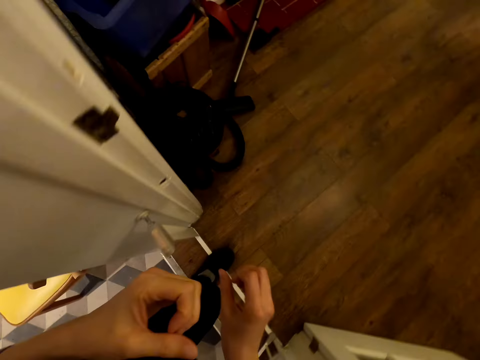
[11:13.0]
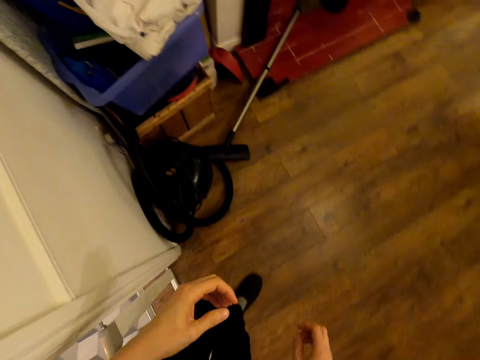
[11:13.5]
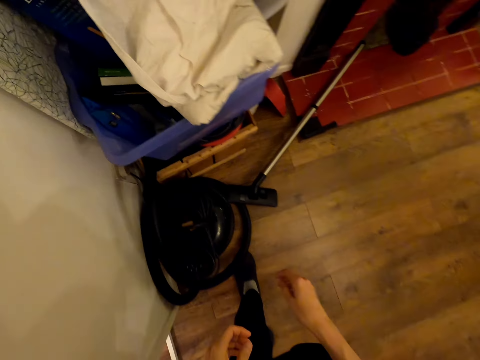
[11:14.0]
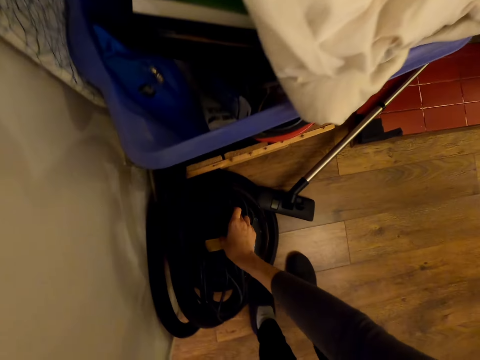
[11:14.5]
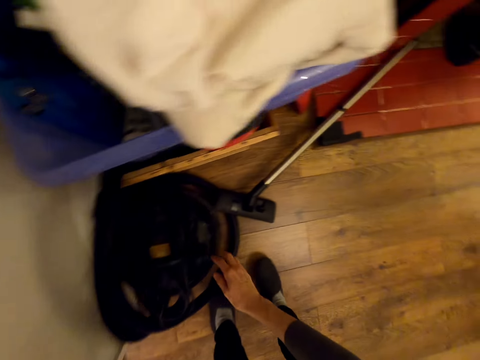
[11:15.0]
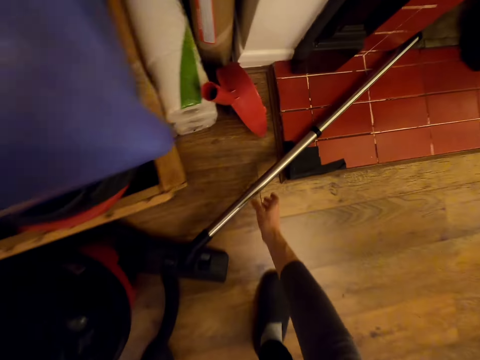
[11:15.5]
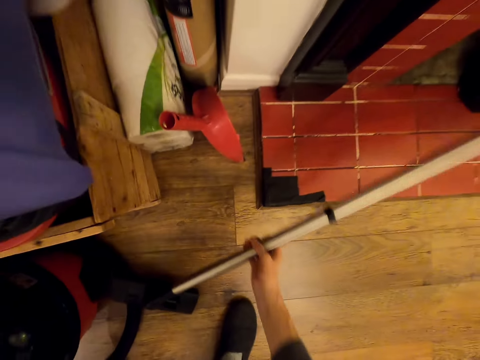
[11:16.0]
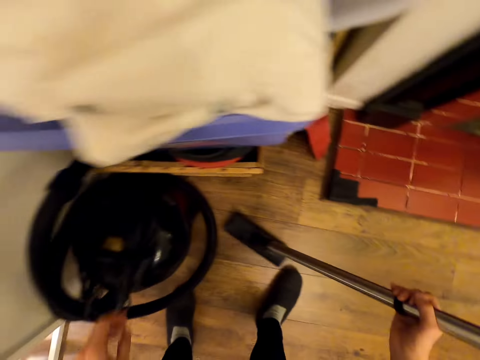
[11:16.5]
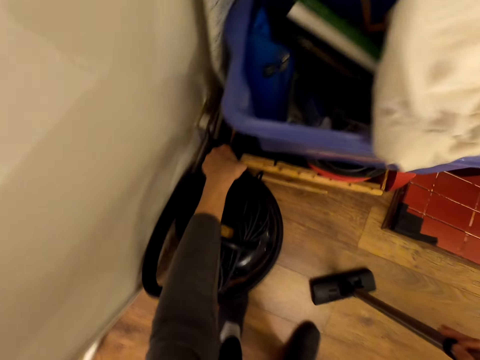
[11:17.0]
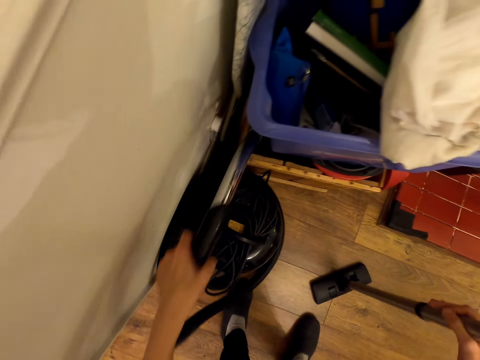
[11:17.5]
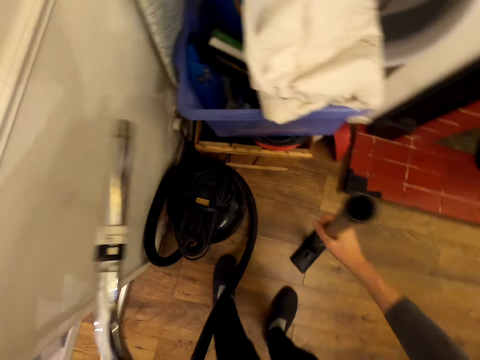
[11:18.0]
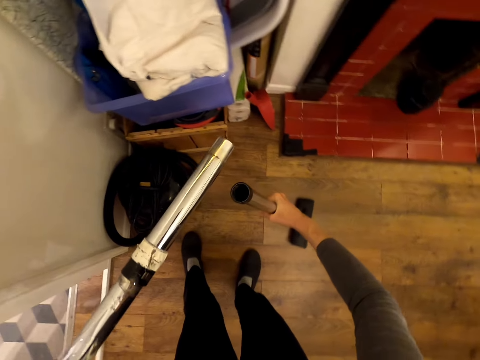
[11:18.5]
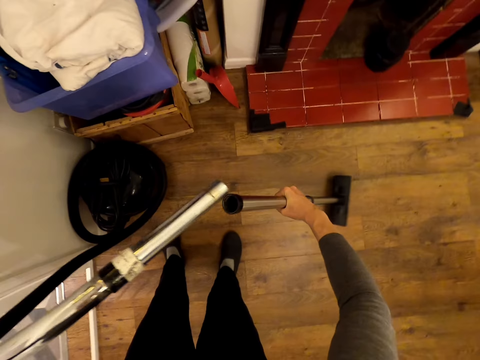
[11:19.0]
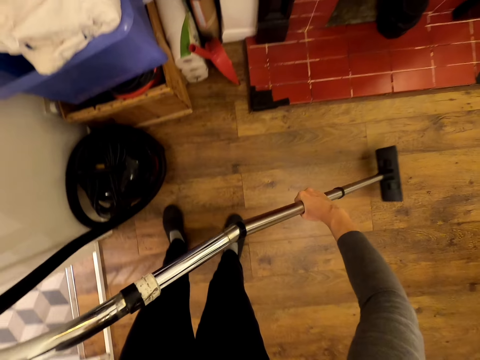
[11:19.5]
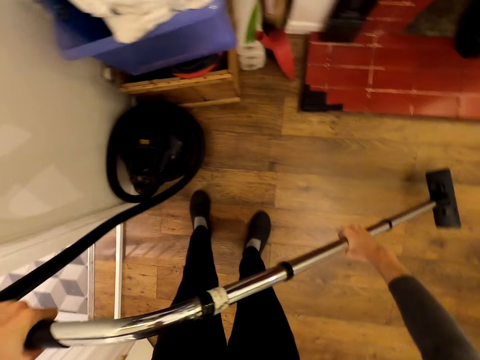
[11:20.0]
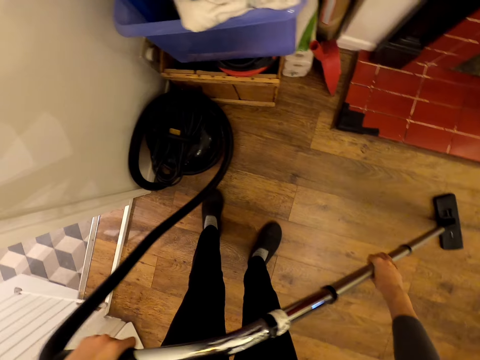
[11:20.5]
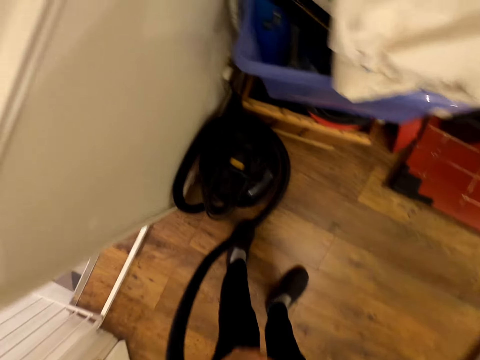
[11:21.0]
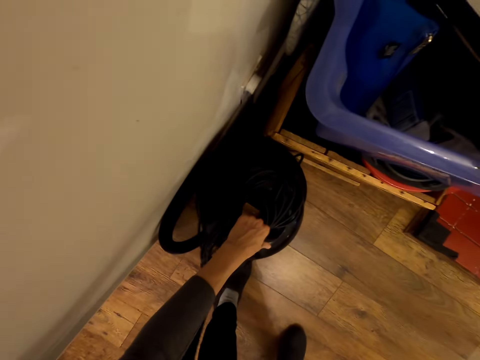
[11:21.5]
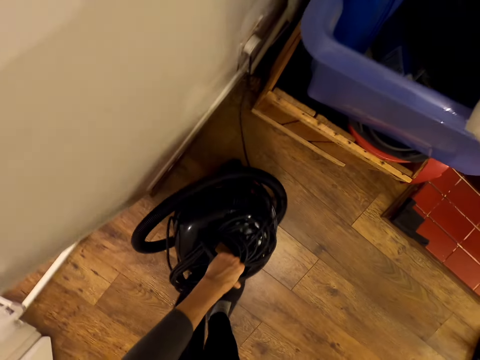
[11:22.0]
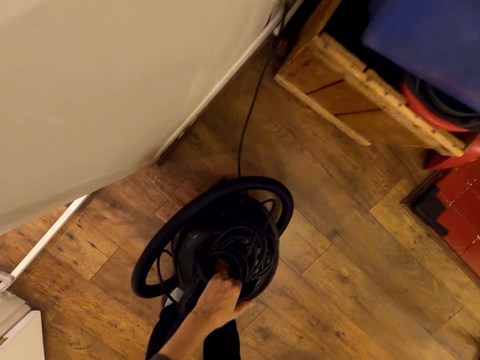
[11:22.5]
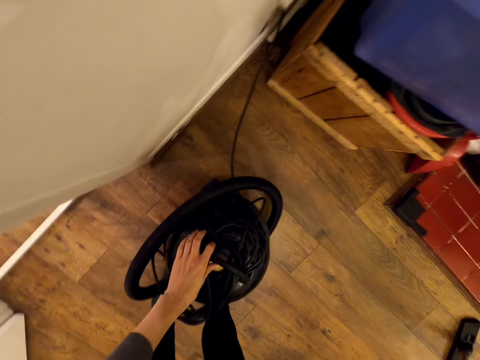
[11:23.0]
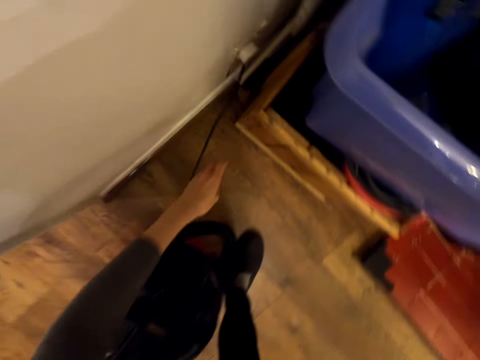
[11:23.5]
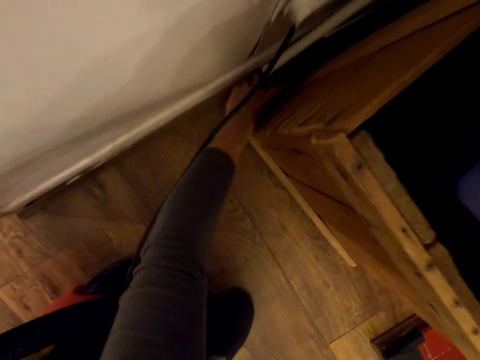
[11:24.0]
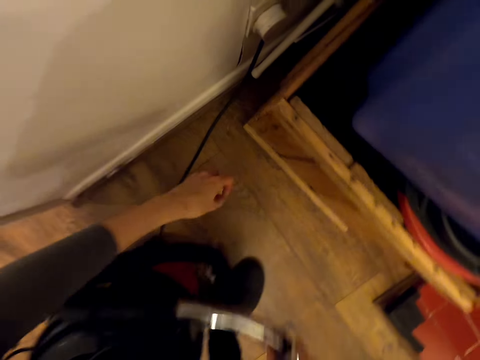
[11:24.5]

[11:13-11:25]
The camera wearer walks out of the kitchen. They enter another room. They hold the vacuum cleaner. They pick up the electric vacuum cleaner. They connect the vacuum cleaner.

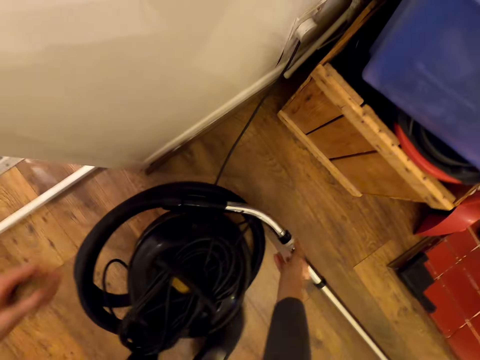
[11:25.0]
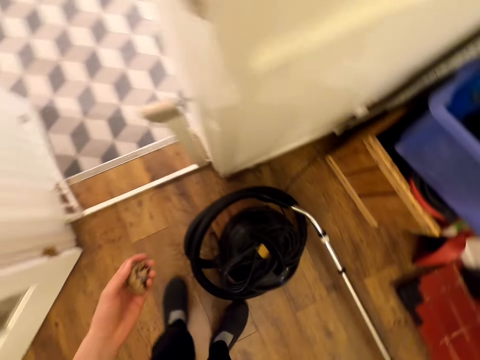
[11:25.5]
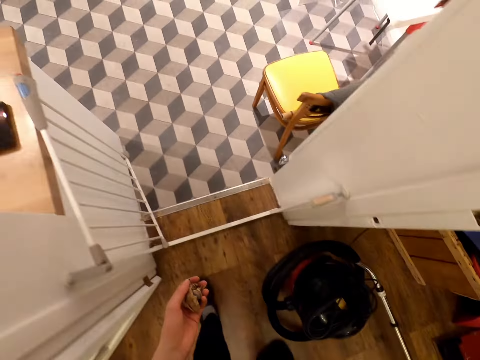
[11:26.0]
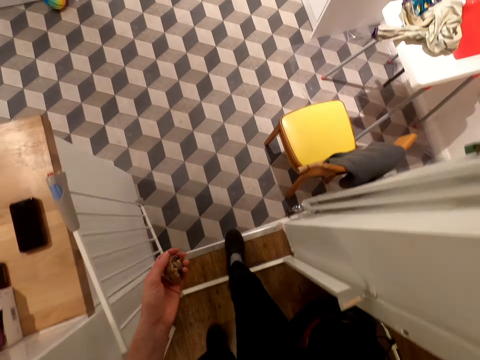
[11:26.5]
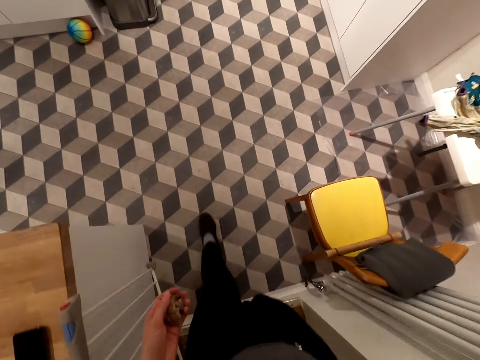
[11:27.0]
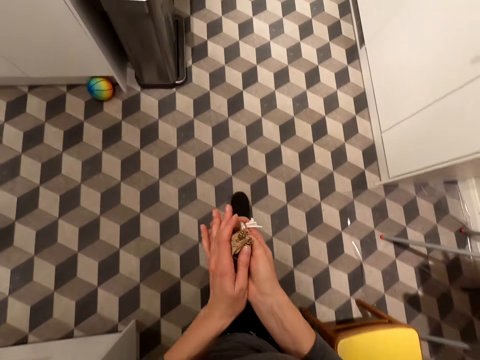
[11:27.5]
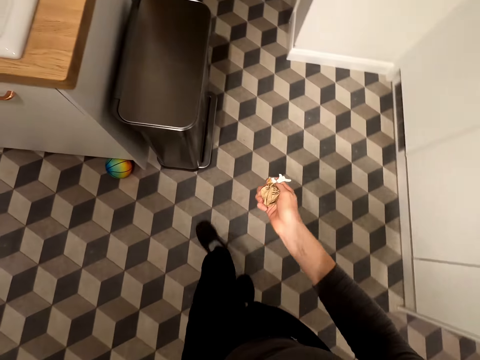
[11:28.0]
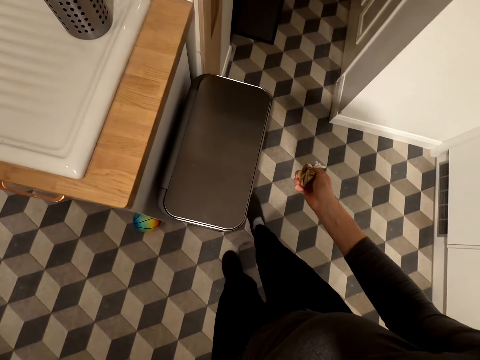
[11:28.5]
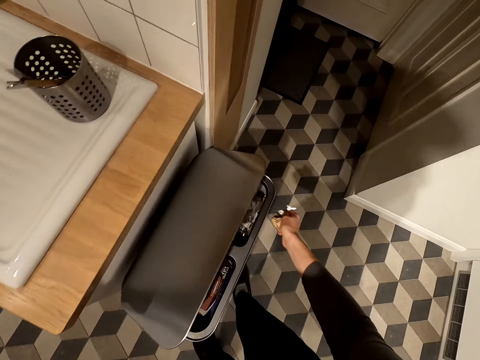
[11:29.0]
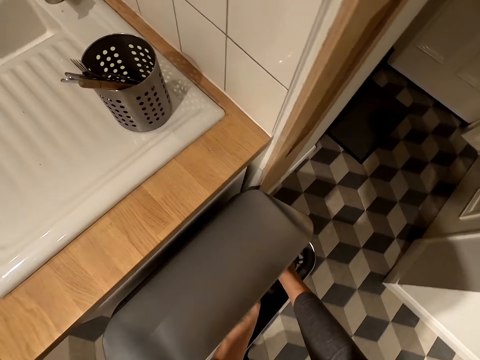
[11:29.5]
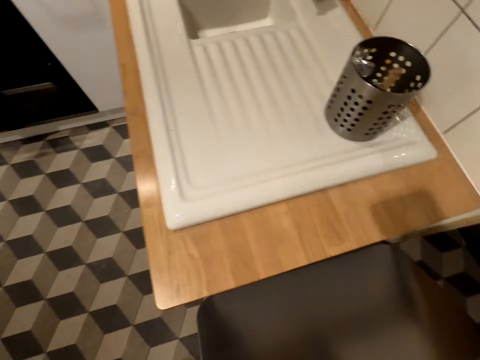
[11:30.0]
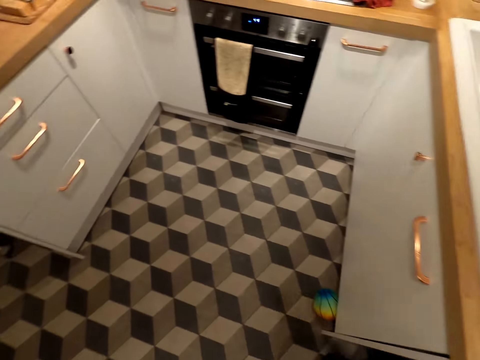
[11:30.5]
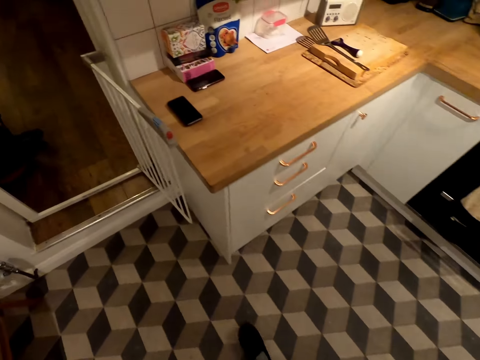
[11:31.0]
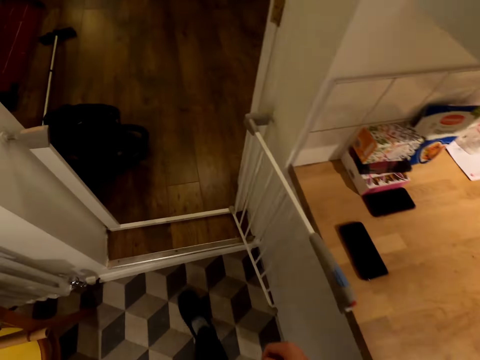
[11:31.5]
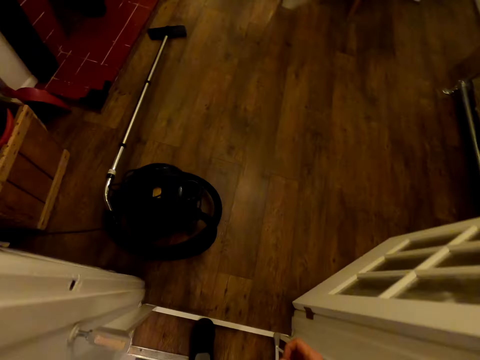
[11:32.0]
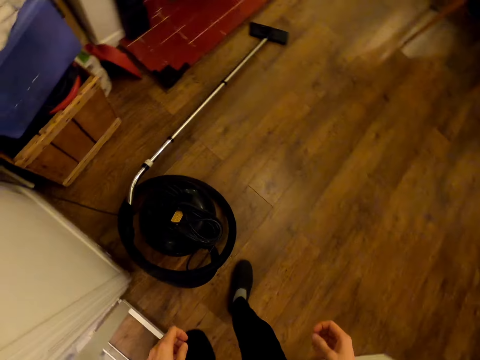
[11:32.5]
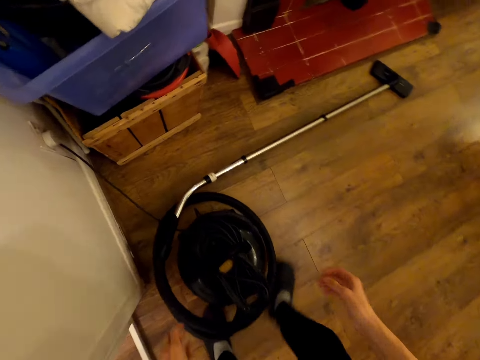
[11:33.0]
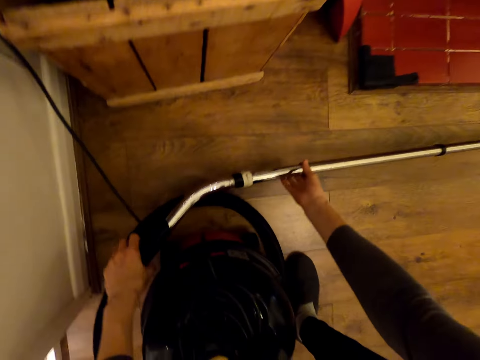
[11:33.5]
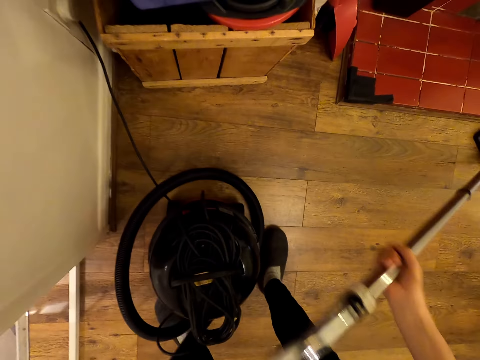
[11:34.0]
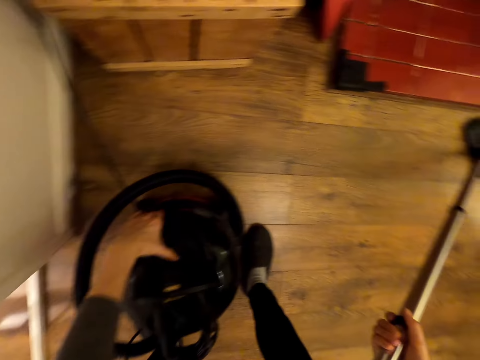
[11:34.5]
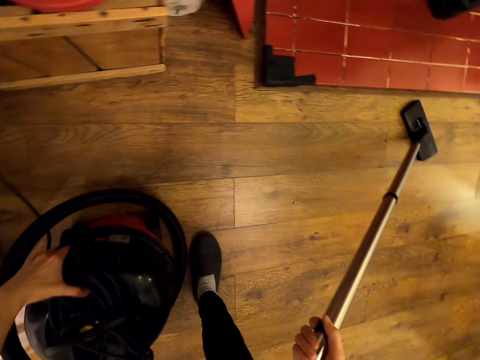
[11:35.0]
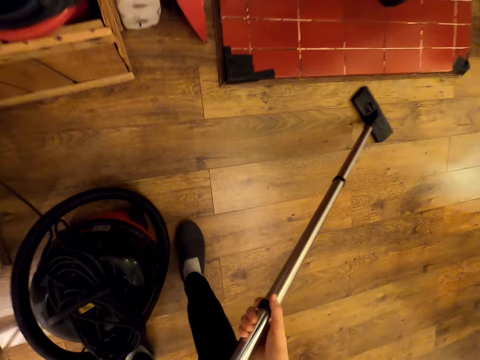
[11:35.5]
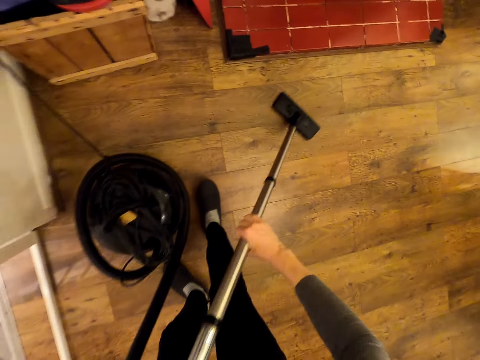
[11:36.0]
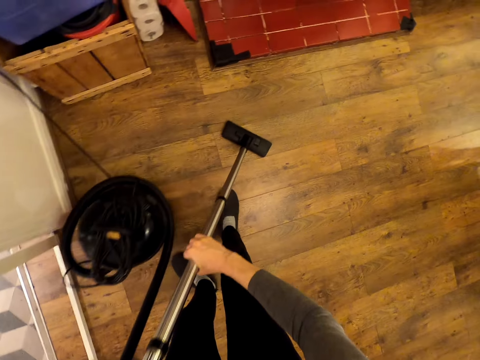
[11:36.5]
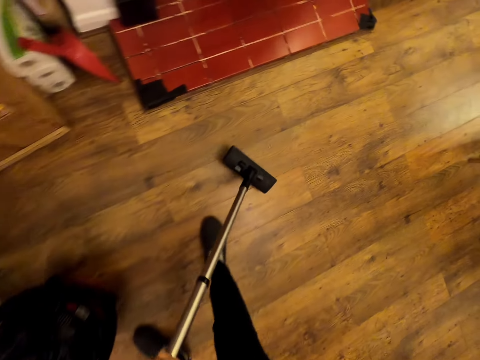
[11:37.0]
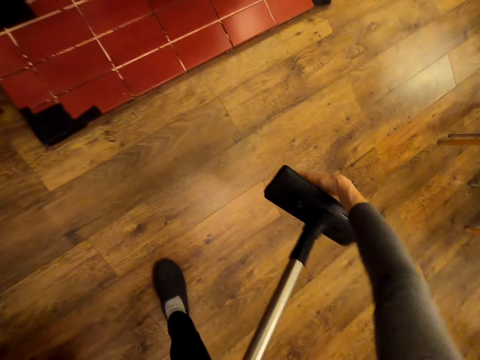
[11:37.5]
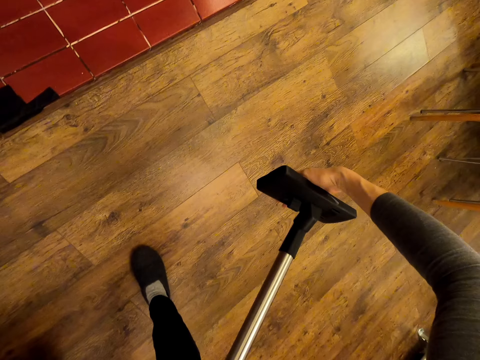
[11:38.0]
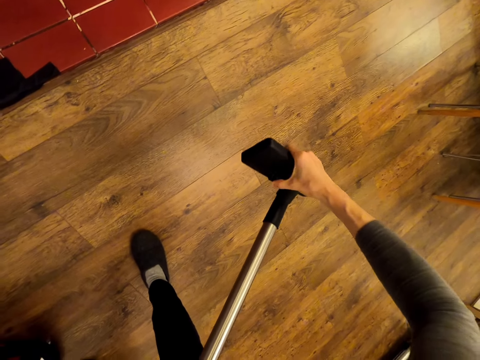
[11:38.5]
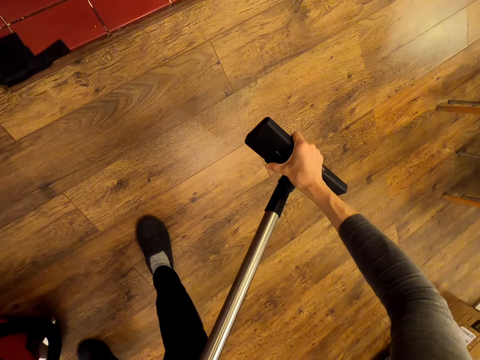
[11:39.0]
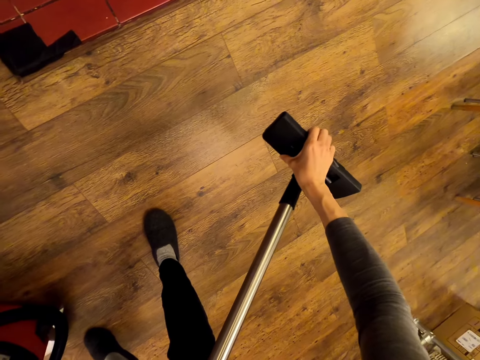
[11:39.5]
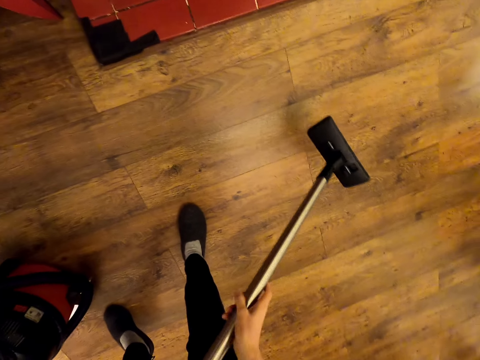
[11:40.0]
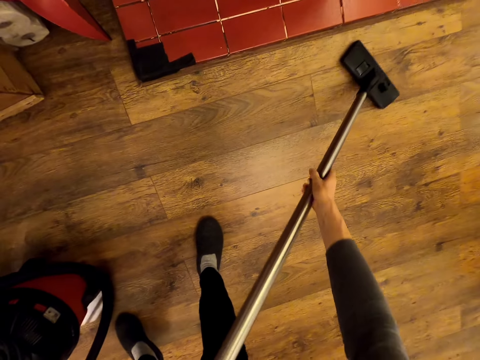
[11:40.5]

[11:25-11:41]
The camera wearer walks in the room. They open a litter bin or trash can. They throw trash in the trash can. They walk in the room. They hold the vacuum cleaner. They pick up the vacuum cleaner. They switch on the vacuum cleaner. They clean the room. They hold the vacuum cleaner.
